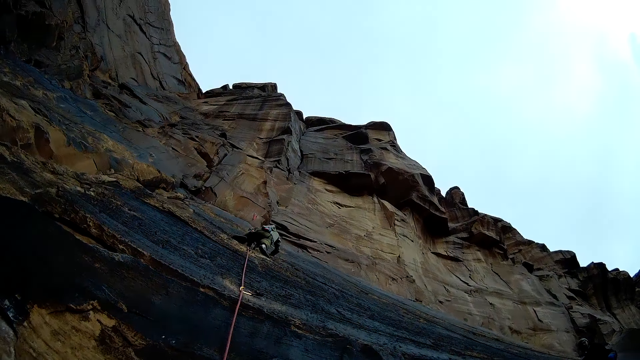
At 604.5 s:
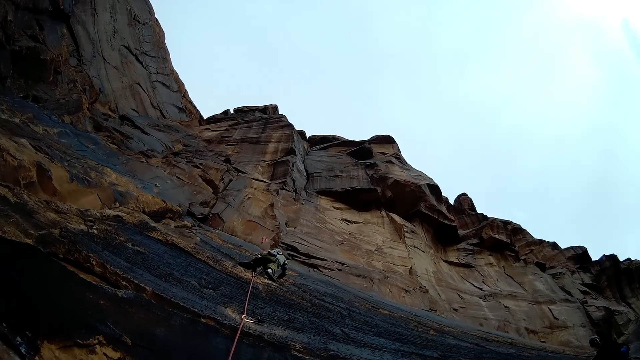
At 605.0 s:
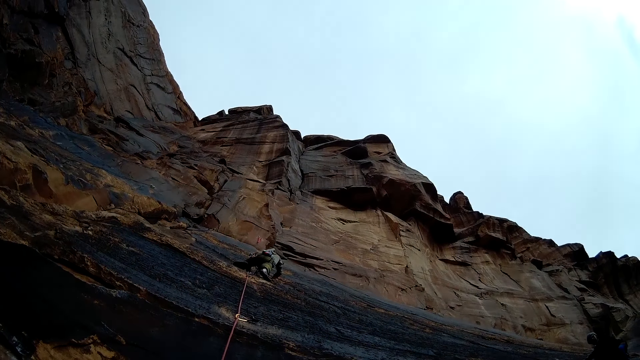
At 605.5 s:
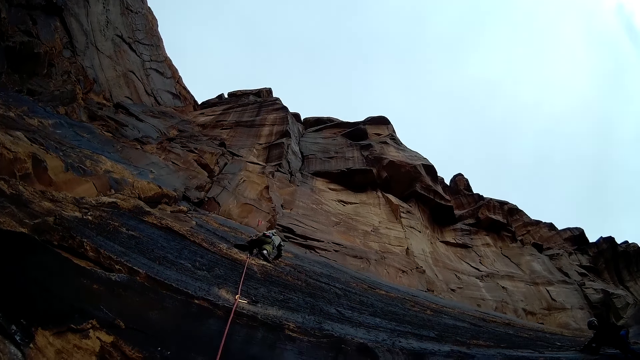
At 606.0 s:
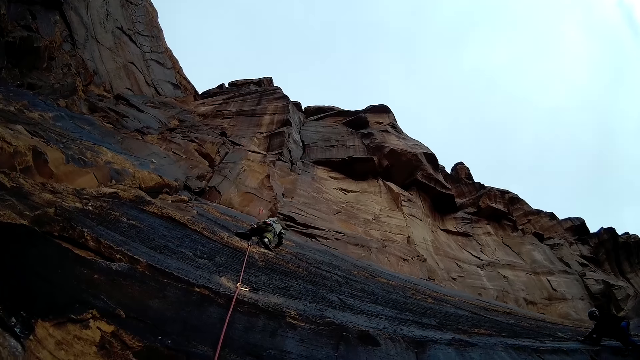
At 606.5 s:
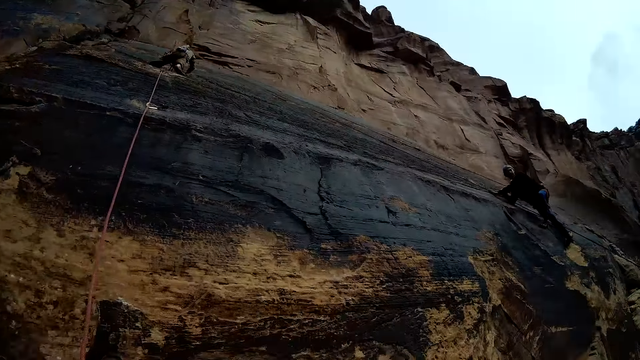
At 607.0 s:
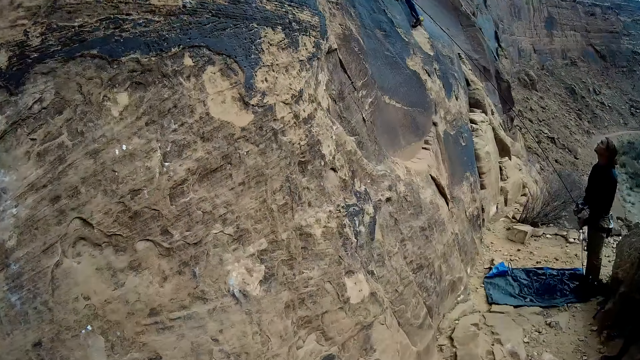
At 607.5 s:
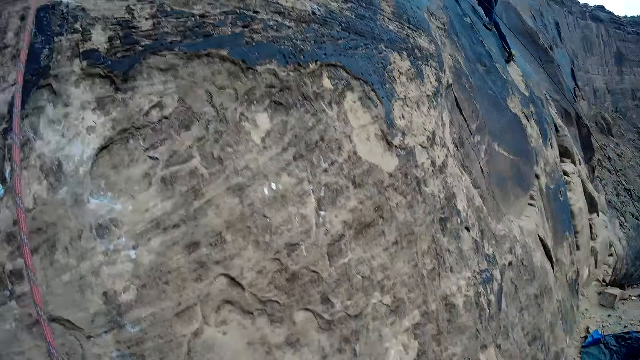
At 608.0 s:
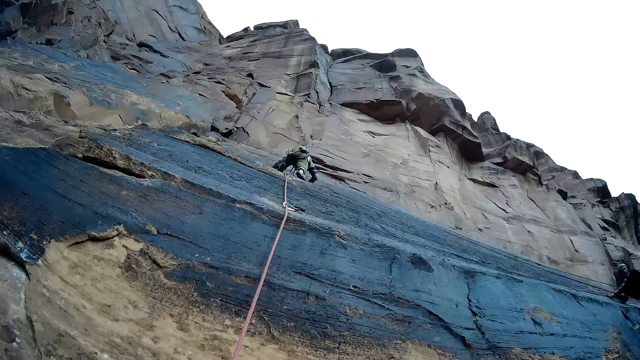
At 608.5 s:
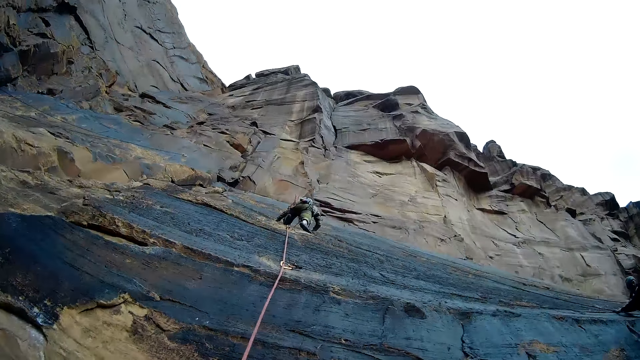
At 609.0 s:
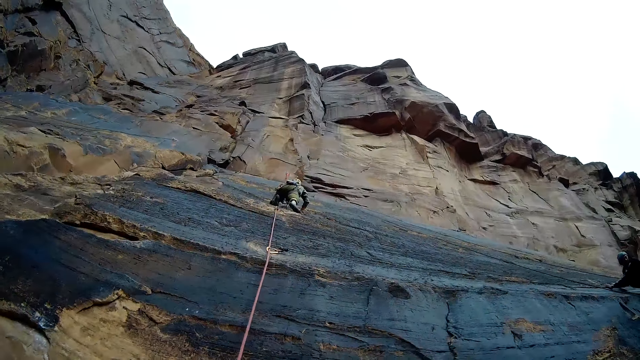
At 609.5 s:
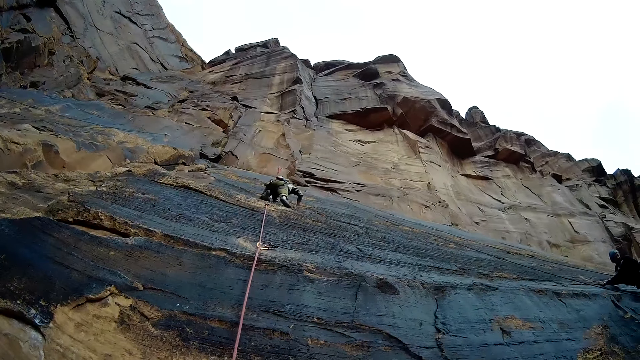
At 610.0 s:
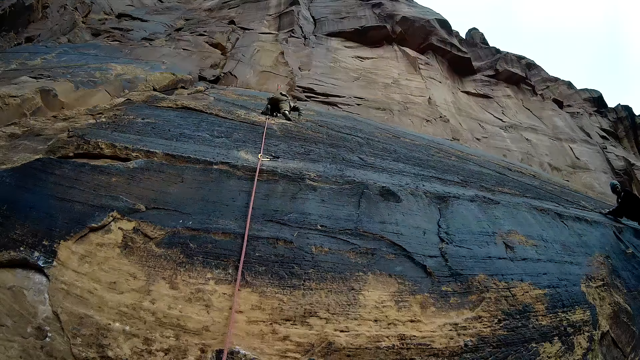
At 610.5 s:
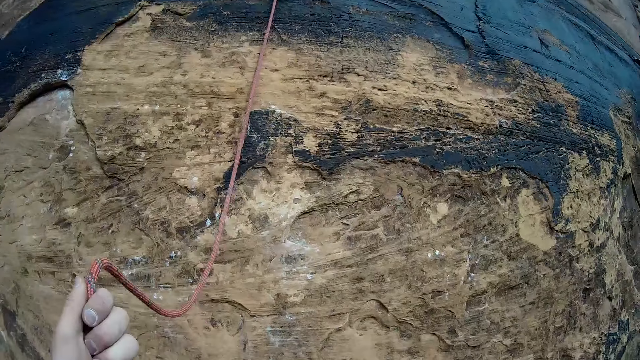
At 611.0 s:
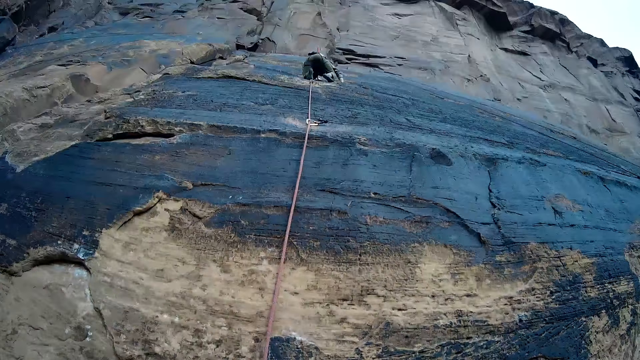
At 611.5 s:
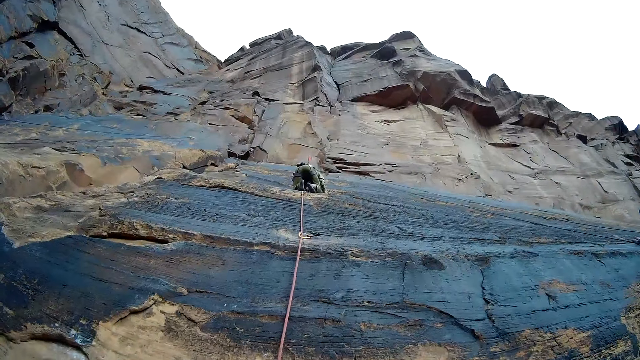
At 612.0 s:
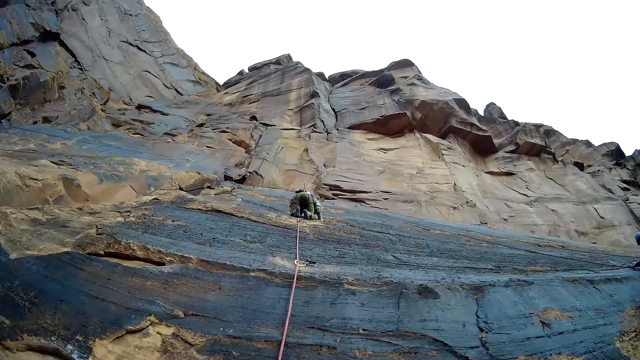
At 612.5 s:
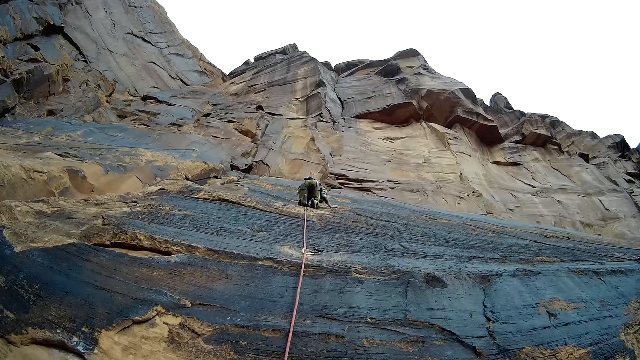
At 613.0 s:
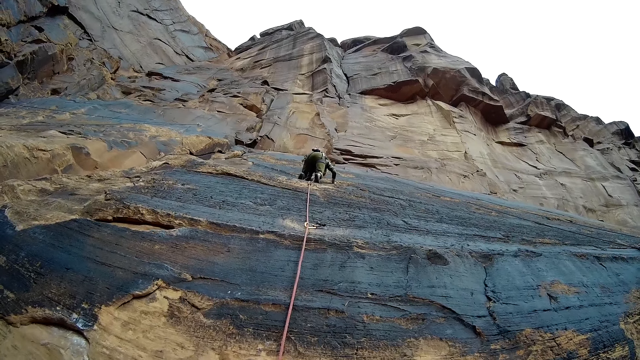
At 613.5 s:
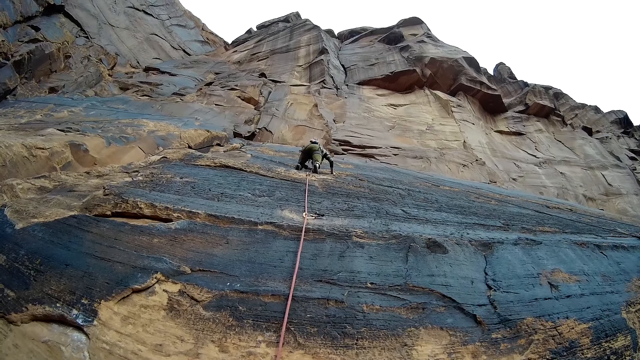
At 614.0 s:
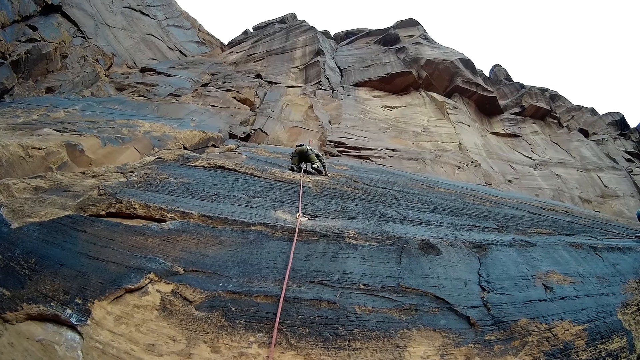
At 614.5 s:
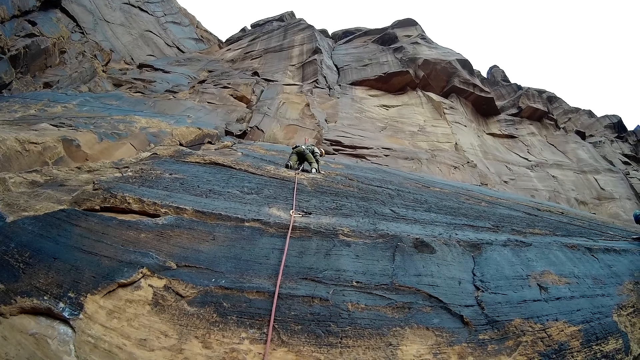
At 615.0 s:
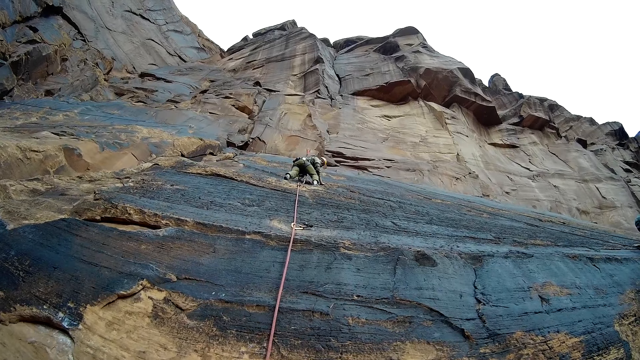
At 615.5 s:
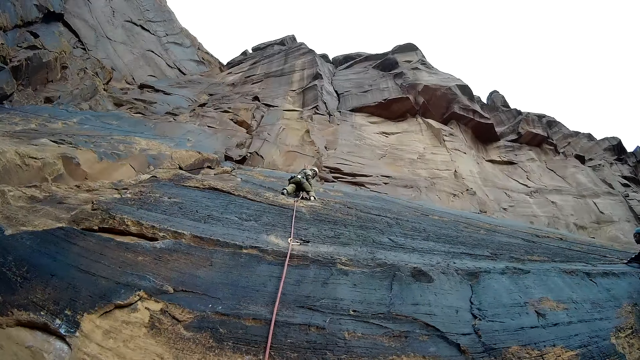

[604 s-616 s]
A man climbs the mountain. The camera wearer looks around. The man climbs the mountain wall with a rope. The camera wearer looks around. The man climbs the mountain.

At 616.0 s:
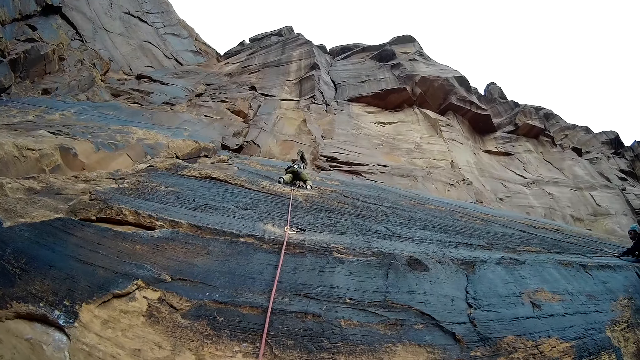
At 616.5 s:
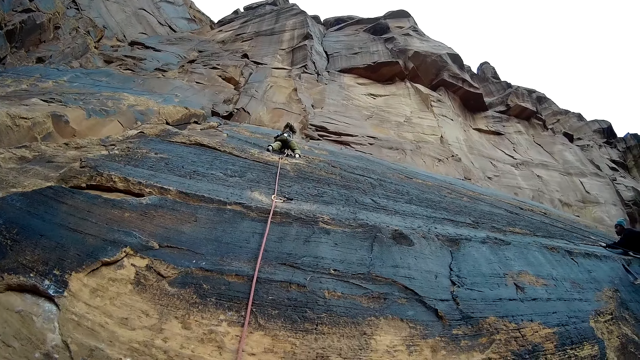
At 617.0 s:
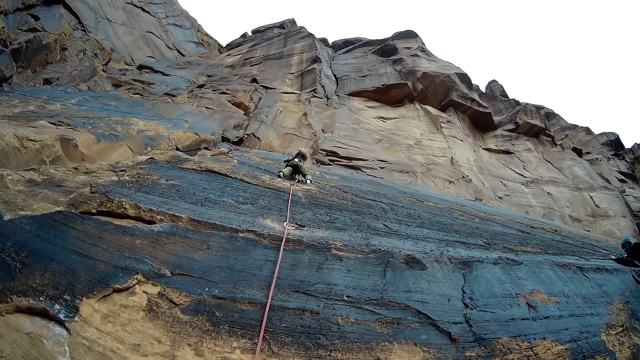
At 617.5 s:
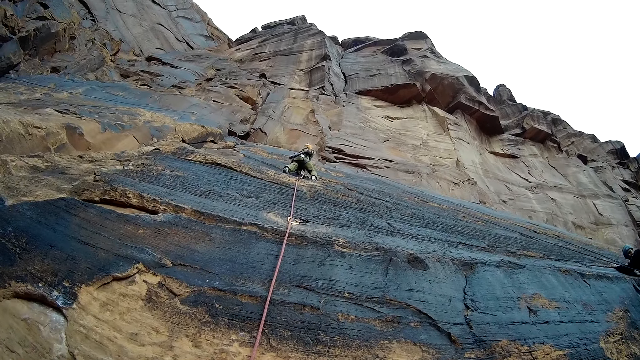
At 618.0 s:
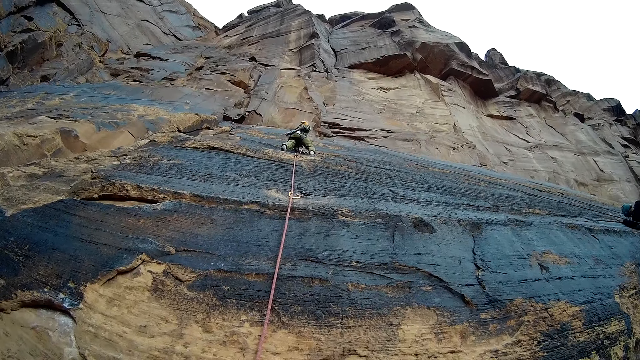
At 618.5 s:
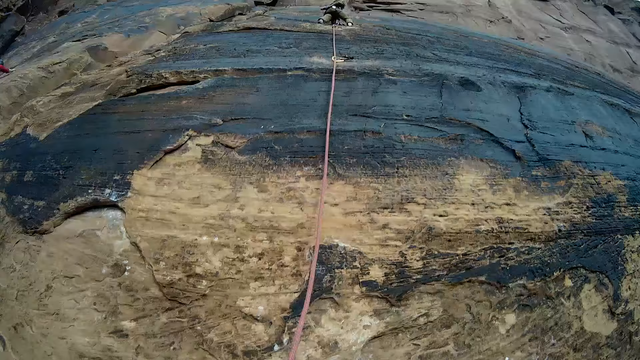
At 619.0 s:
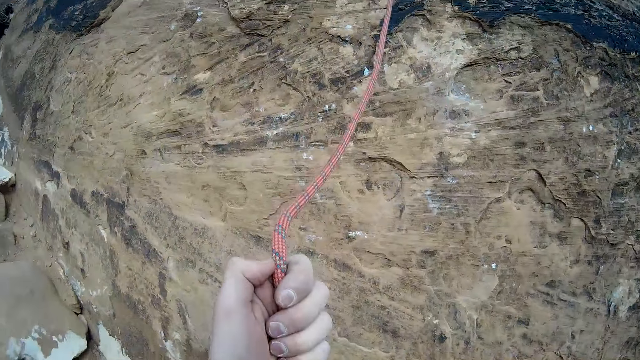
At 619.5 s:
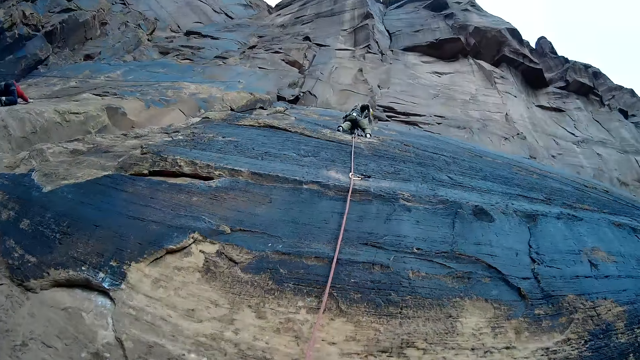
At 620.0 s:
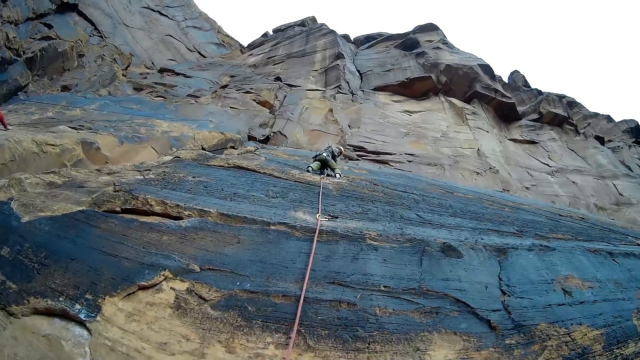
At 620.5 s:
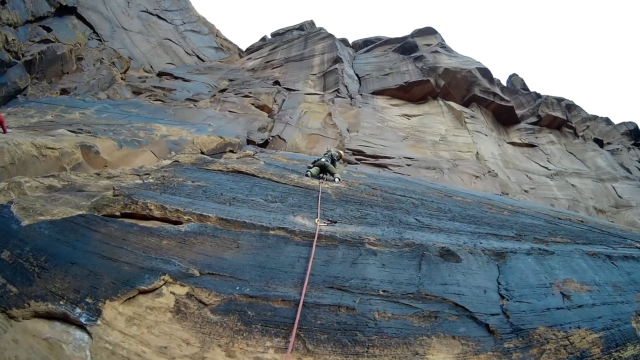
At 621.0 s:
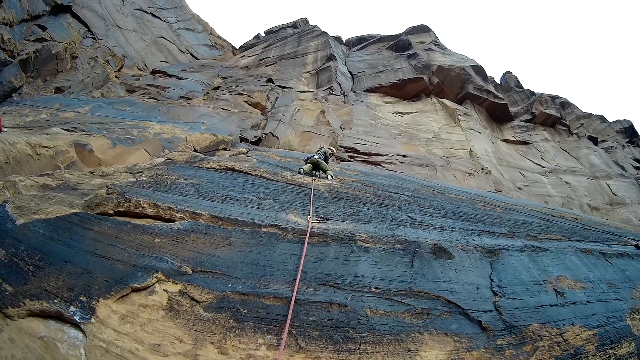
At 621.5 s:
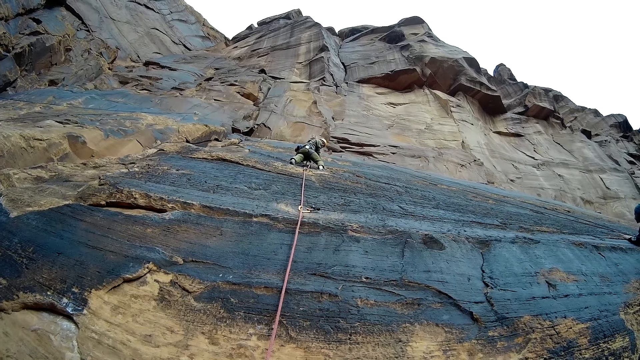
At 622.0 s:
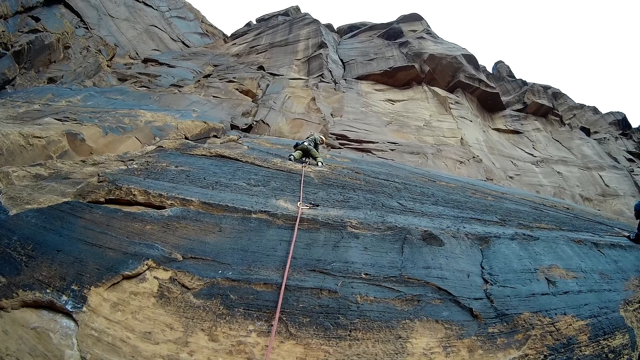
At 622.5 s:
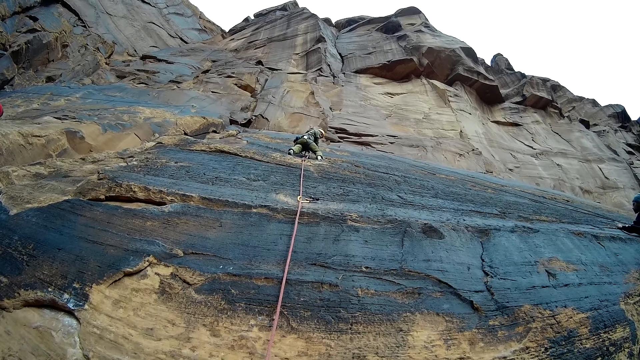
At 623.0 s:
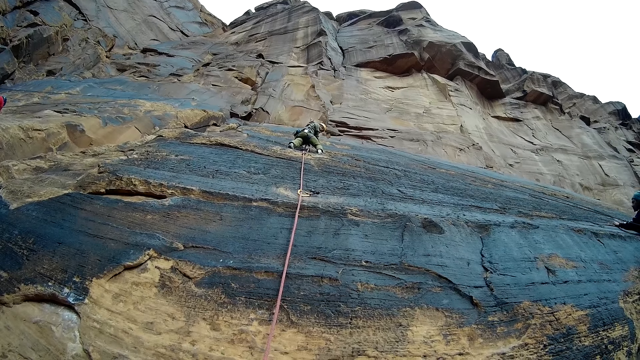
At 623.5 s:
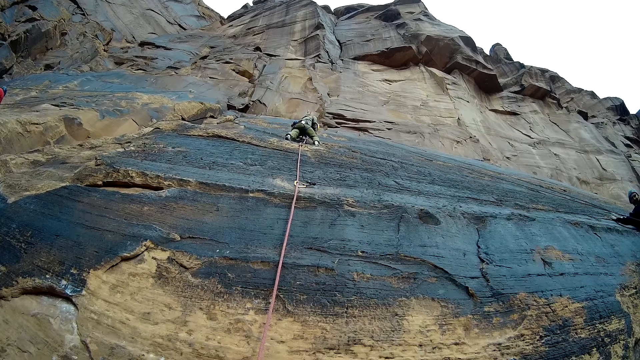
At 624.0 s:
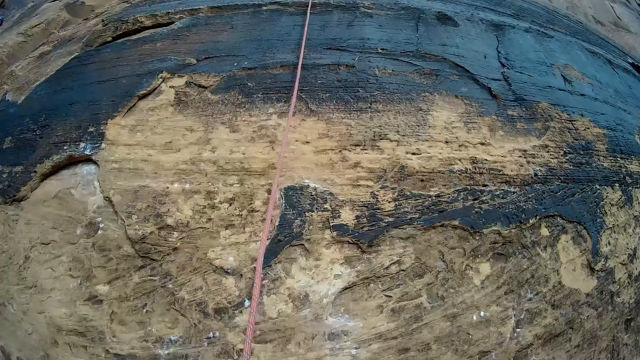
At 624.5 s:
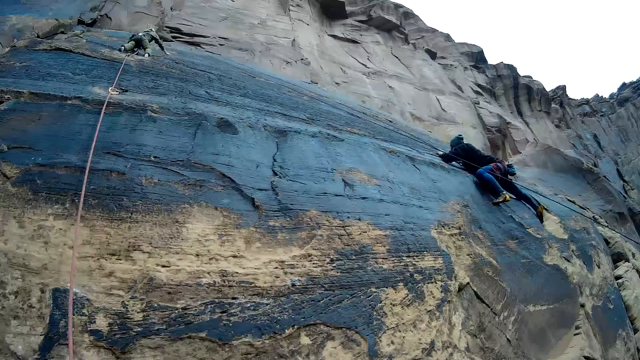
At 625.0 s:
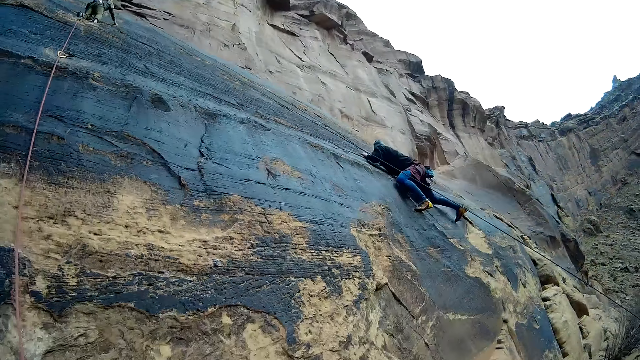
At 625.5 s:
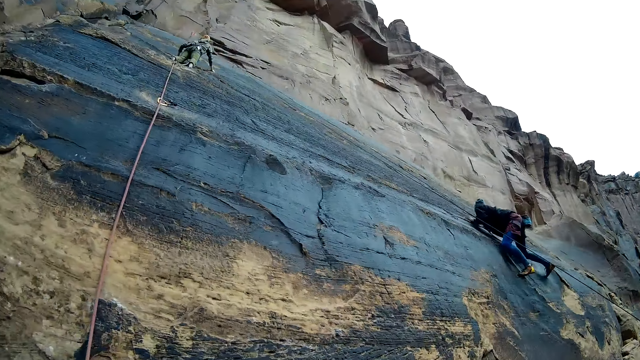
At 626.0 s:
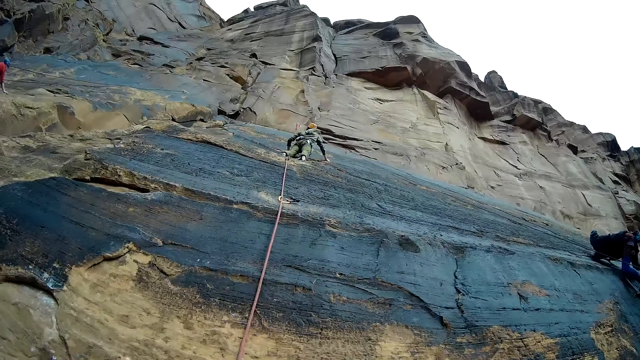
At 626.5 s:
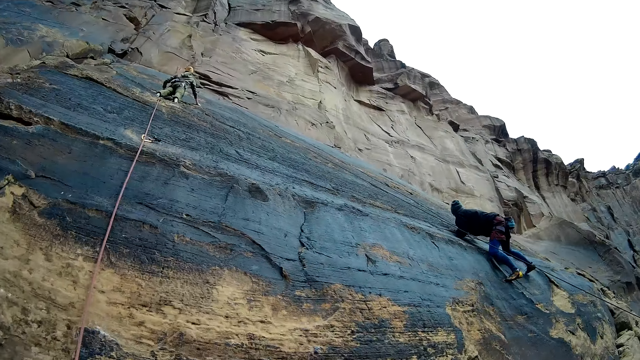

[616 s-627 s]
A man reaches into his backpack. The man adjusts something. The camera wearer looks around. The man climbs the mountain. The camera wearer looks around.
